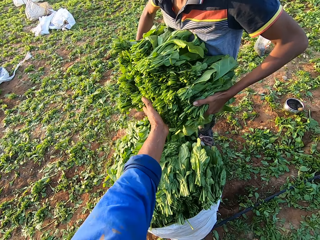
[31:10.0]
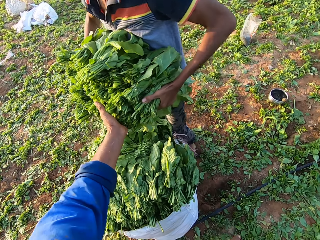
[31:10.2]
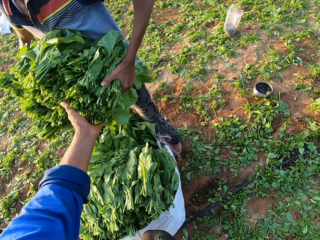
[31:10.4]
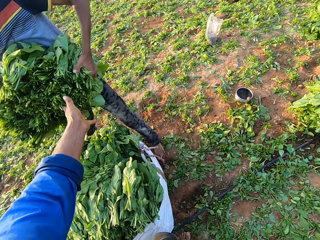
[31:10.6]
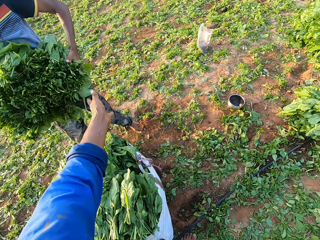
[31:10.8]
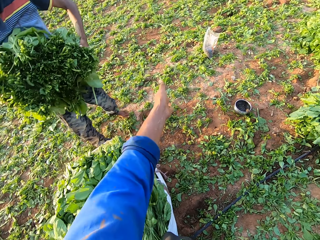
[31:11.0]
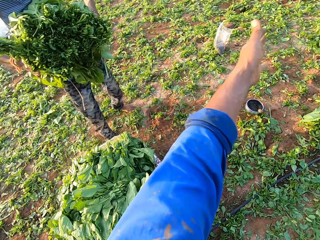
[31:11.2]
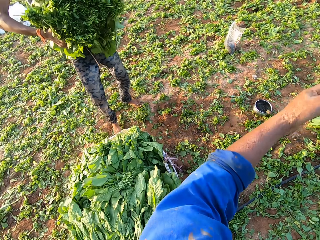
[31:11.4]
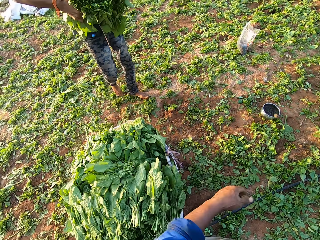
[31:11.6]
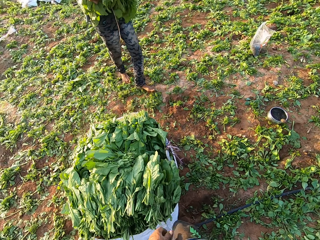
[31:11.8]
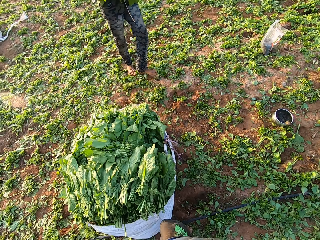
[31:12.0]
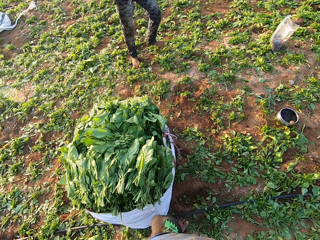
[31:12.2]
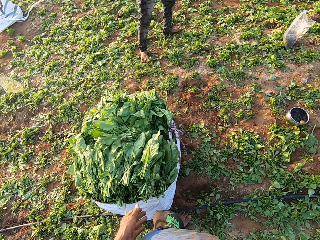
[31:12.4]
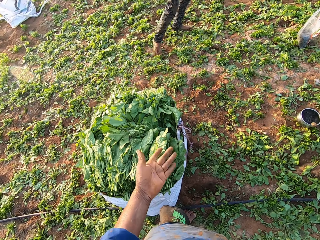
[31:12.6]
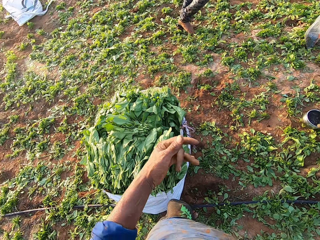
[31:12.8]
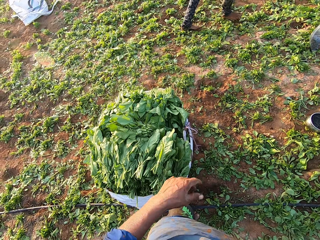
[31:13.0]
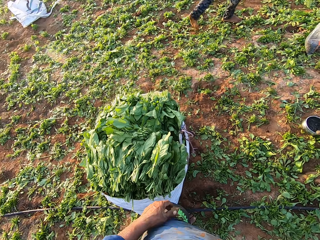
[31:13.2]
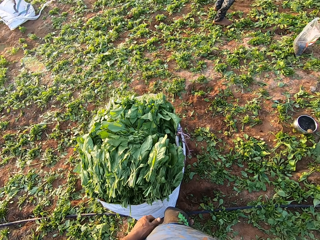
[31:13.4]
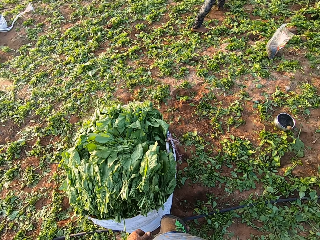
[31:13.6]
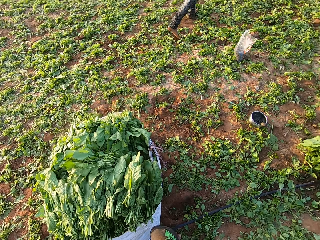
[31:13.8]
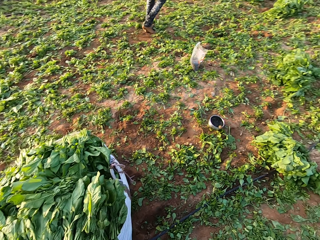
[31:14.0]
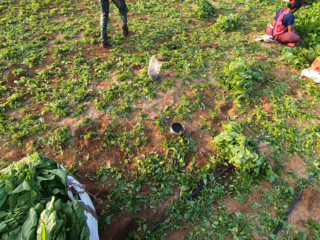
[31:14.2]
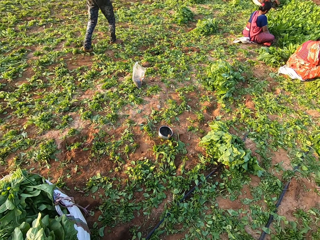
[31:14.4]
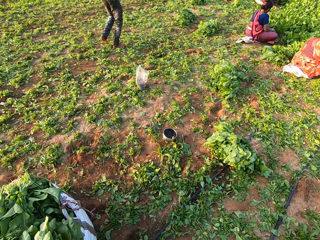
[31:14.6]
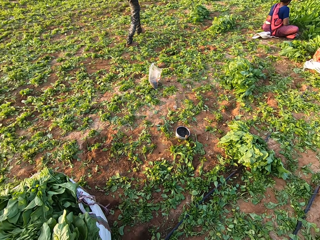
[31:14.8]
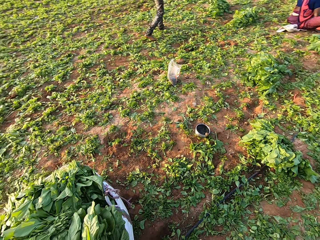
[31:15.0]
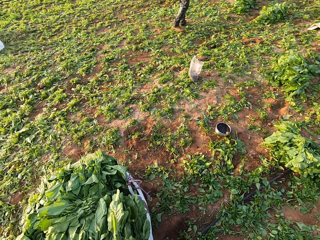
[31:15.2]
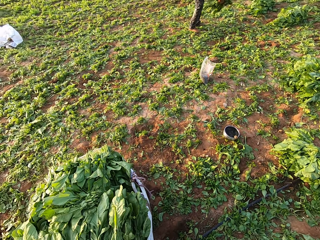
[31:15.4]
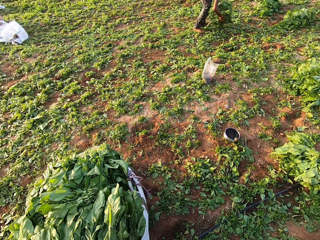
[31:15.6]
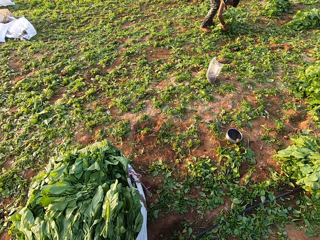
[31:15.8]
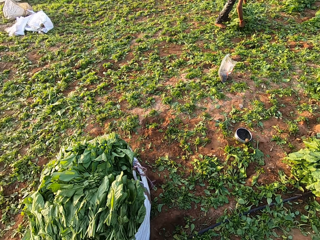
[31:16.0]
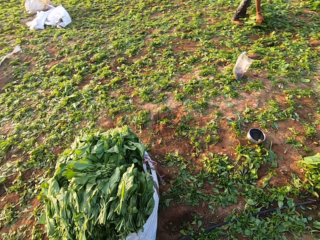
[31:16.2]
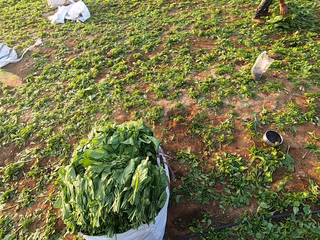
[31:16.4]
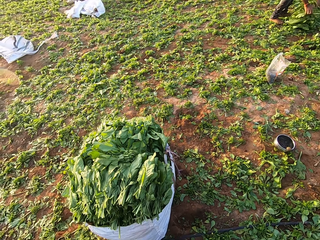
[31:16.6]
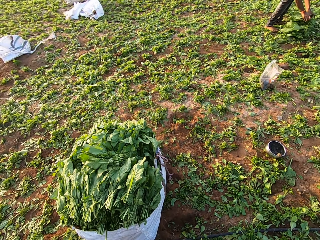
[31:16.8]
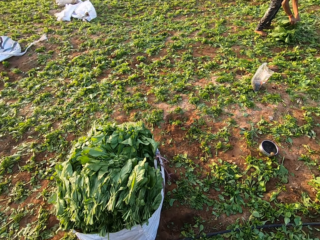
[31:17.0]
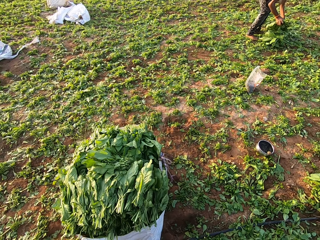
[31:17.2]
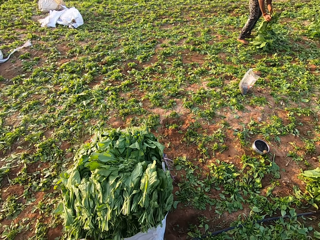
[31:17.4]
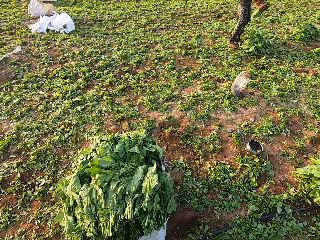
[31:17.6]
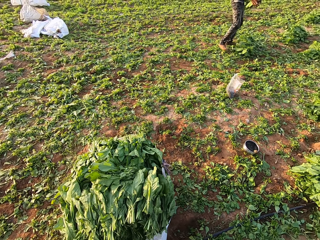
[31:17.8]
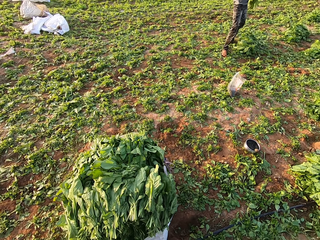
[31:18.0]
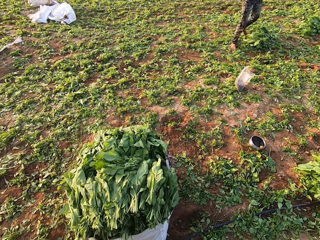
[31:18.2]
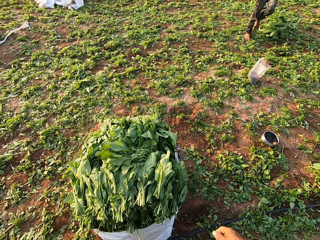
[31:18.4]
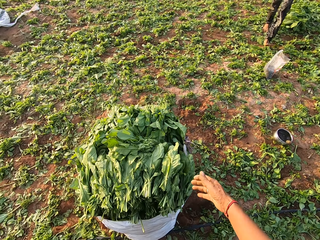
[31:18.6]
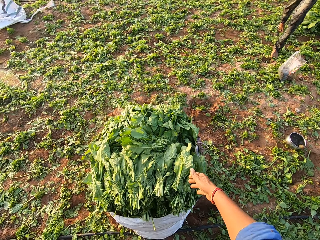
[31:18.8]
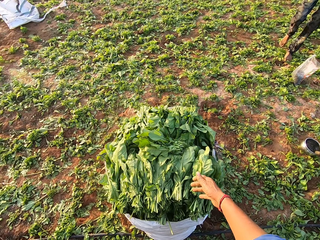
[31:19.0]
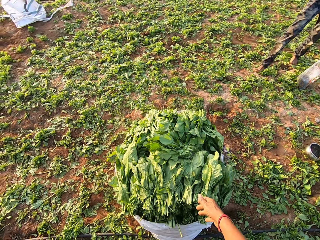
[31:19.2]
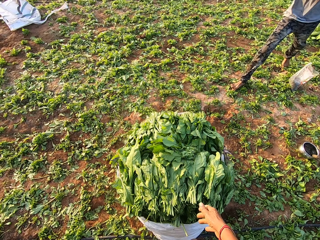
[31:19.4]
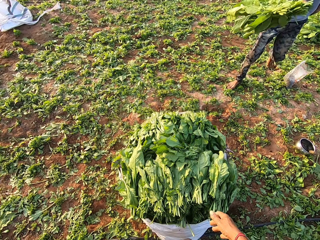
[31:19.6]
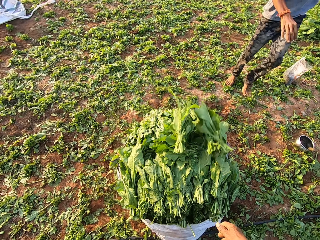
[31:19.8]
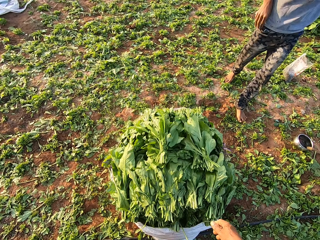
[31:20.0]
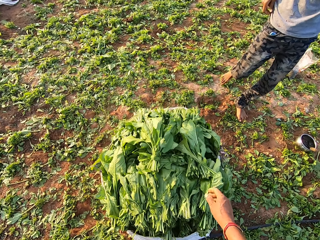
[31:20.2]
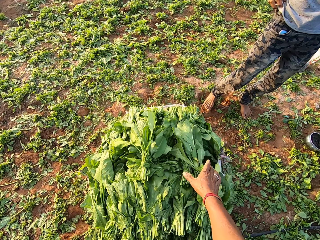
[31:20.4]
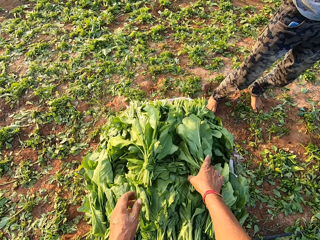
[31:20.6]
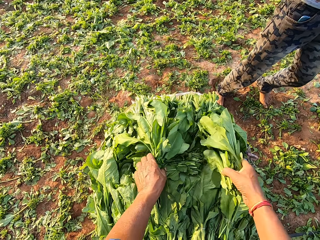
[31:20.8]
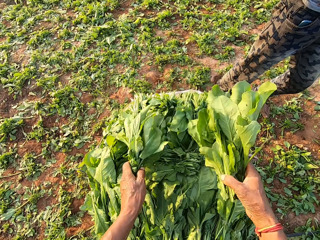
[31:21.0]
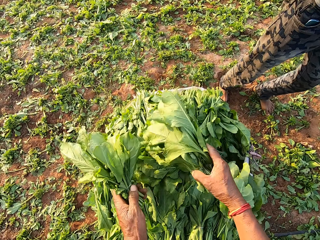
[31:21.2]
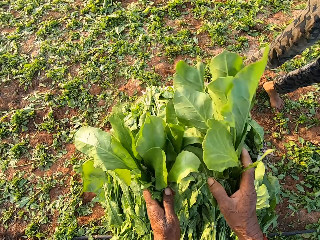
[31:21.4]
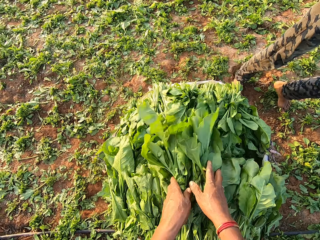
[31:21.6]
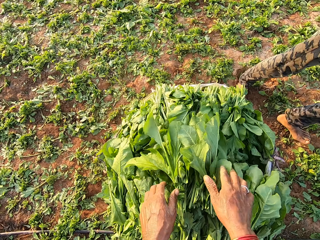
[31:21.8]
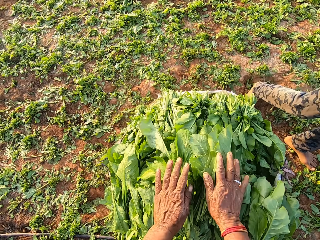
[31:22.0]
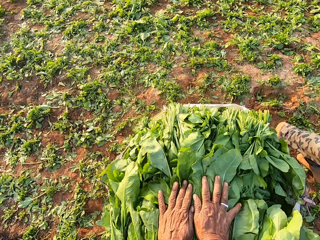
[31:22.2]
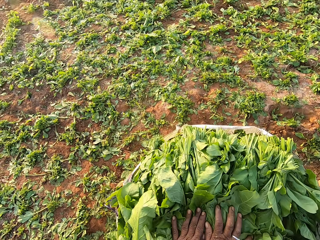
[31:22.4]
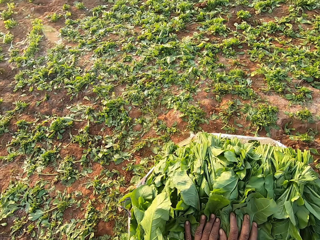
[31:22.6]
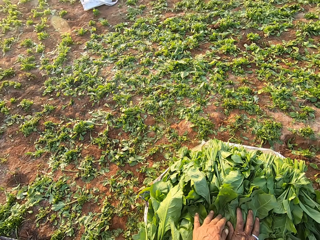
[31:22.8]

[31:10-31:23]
The camera wearer looks around the farm. A man drops the leaves on the ground with both hands and picks some leaves from the ground with both hands. The camera wearer interacts with the man. The man throws the leaves in the sack with both hands. The camera wearer inspects the spinach. They pick the leaves from the sack with both hands and drop the leaves in the sack with both hands.

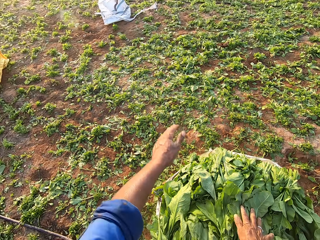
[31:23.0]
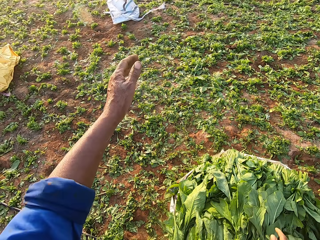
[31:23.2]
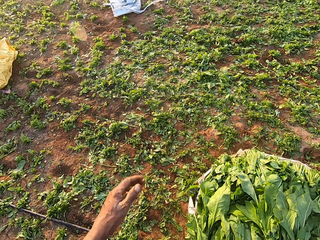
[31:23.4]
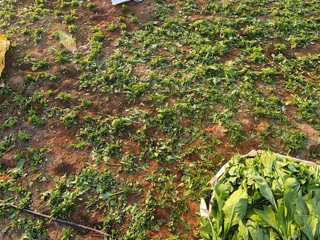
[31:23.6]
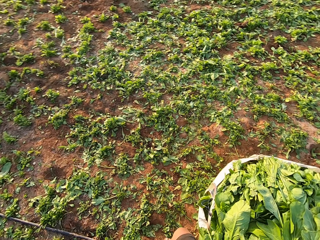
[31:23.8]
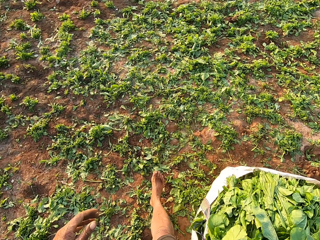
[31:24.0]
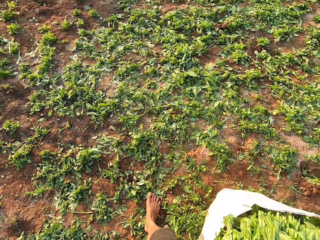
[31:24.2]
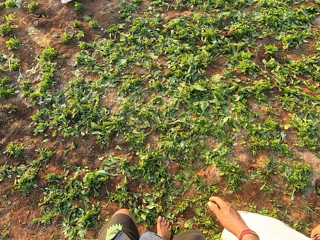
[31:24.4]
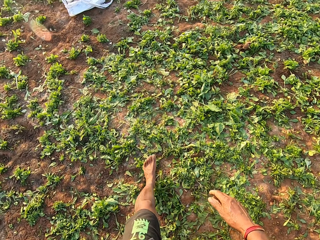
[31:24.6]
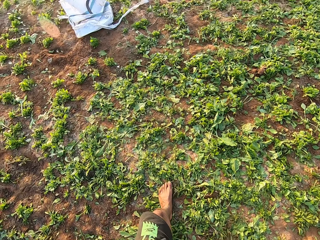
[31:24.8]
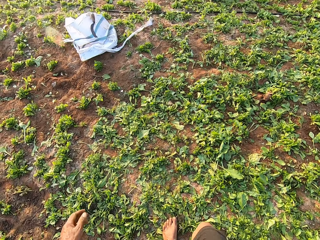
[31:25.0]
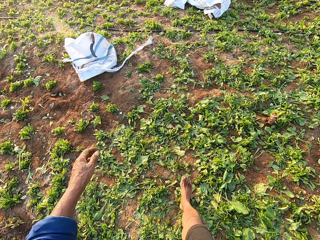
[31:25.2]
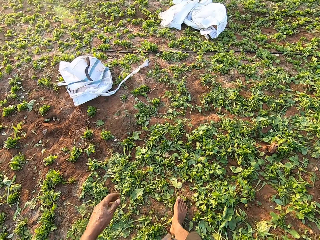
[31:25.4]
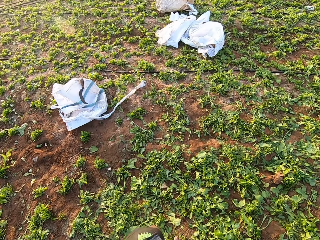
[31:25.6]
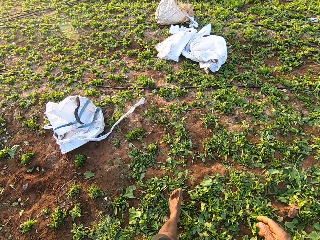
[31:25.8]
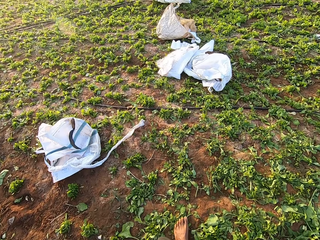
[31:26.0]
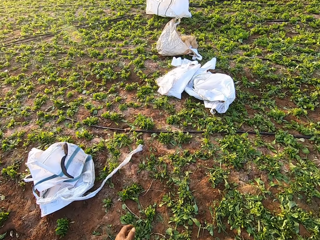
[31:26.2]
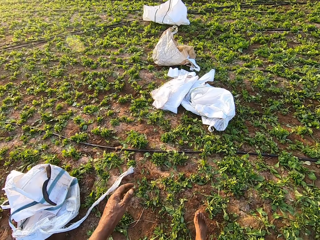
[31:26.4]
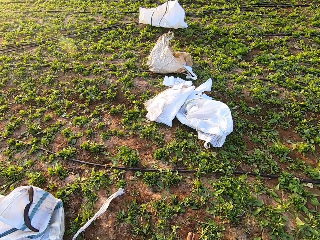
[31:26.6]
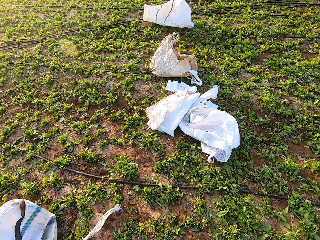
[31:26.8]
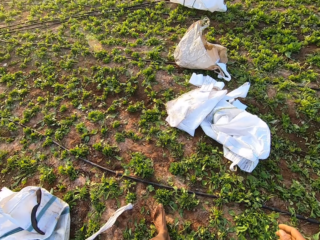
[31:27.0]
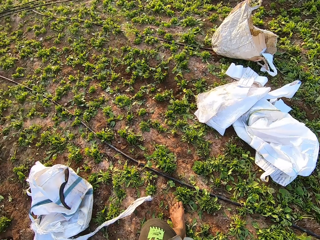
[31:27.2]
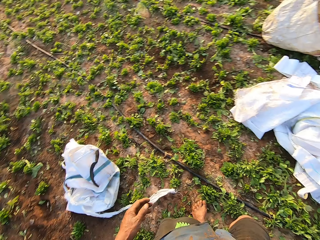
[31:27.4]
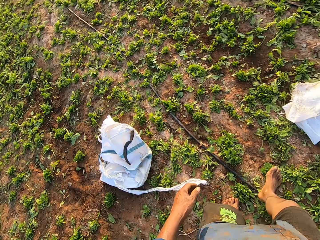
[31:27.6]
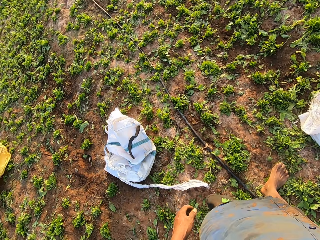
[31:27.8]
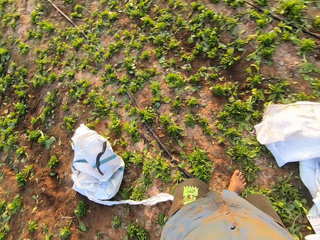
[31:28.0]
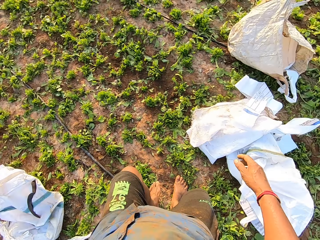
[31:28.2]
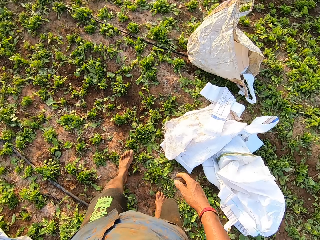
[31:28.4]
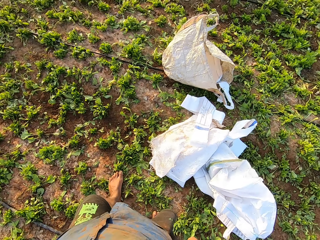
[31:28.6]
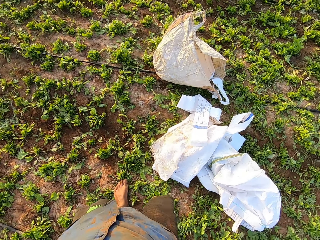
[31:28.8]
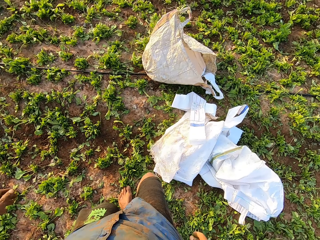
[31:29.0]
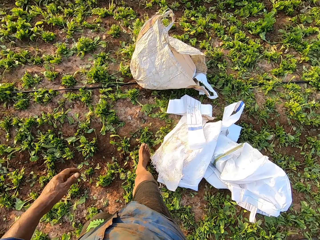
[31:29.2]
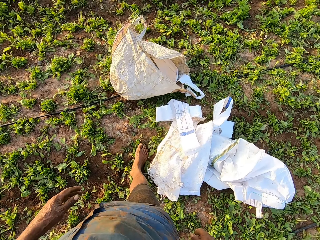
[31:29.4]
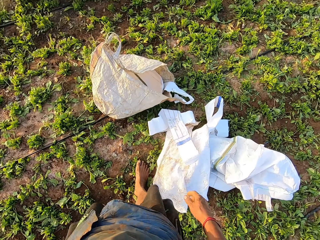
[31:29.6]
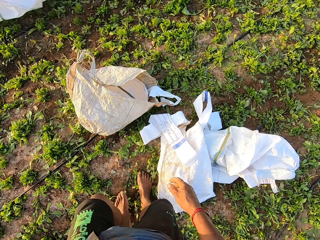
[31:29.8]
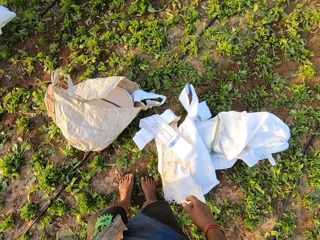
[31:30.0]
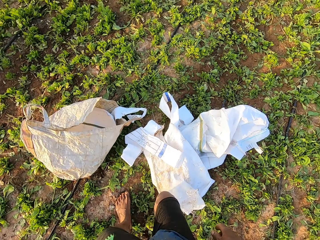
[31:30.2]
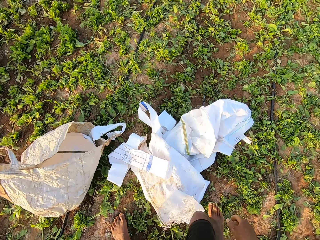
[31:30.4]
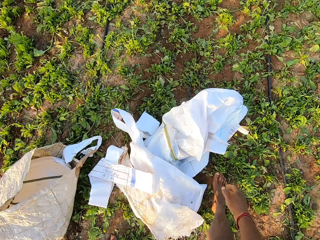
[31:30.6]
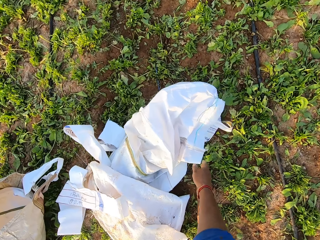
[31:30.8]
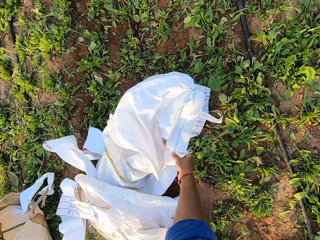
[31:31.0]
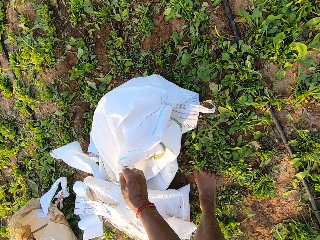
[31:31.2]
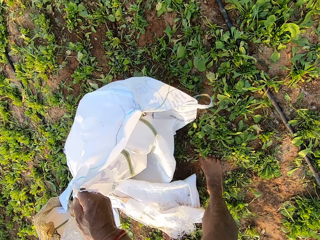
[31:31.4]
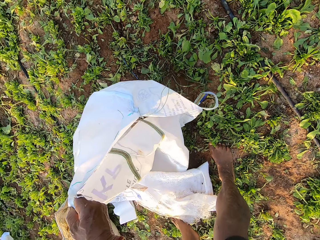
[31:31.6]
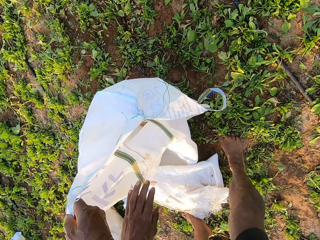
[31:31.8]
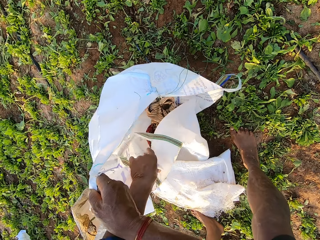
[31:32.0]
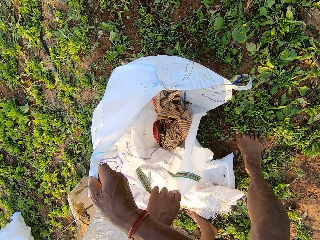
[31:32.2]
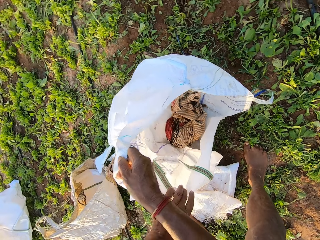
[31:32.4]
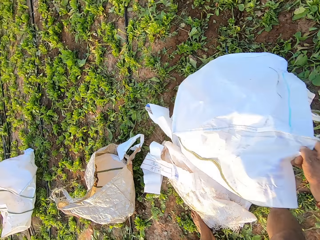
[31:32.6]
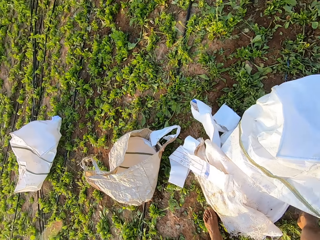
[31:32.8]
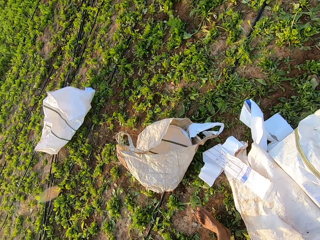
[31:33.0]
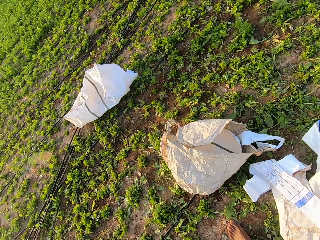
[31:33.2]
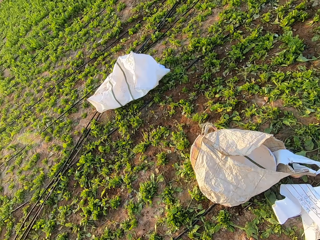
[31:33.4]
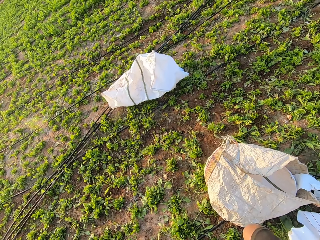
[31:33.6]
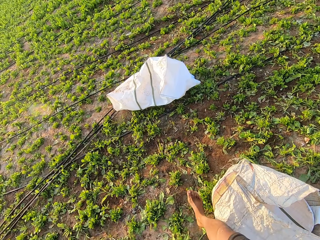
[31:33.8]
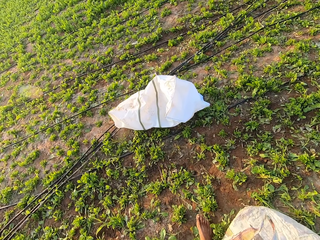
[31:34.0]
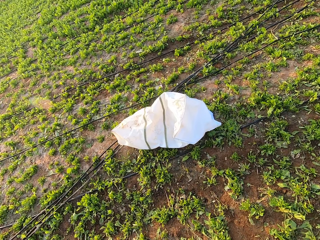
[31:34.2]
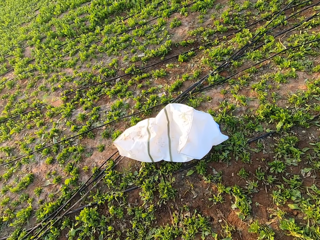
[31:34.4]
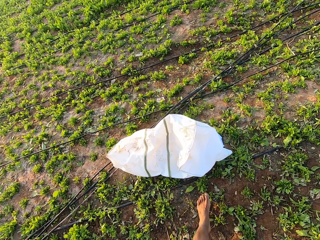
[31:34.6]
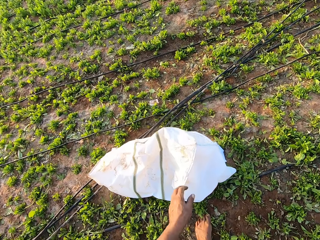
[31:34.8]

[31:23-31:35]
The camera wearer interacts with a boy. They walk around the farm. They open a sack on the ground with both hands. They inspect the sack. They walk around the farm.
